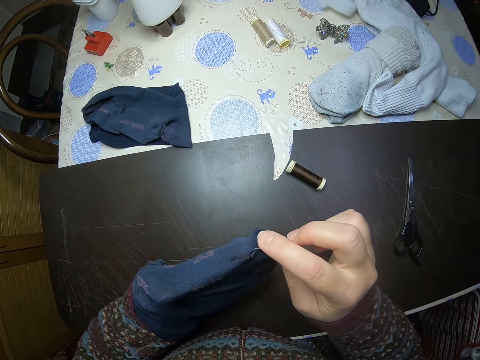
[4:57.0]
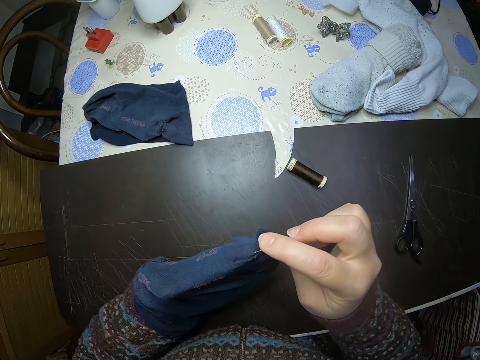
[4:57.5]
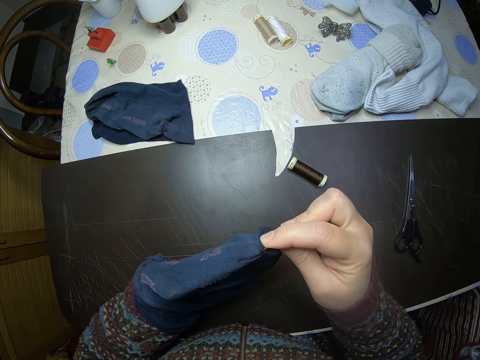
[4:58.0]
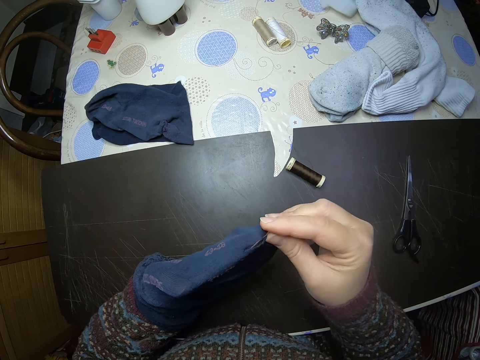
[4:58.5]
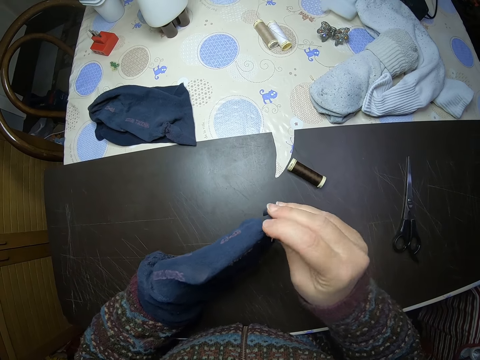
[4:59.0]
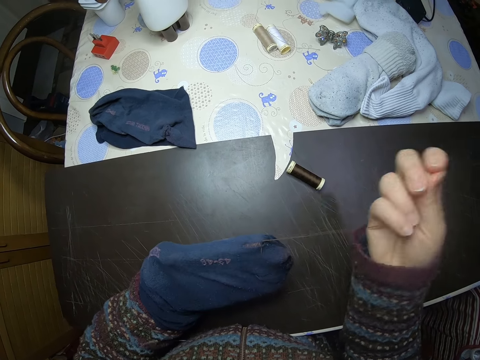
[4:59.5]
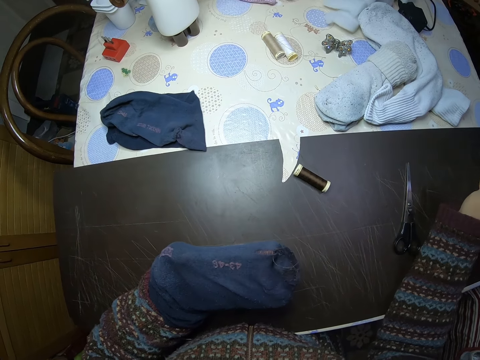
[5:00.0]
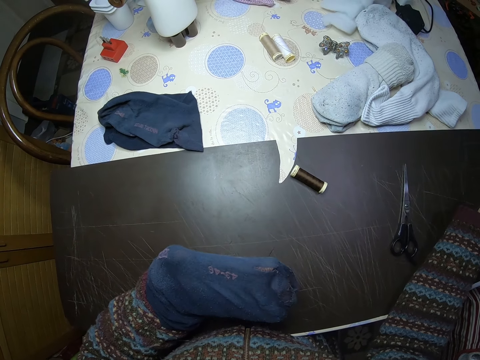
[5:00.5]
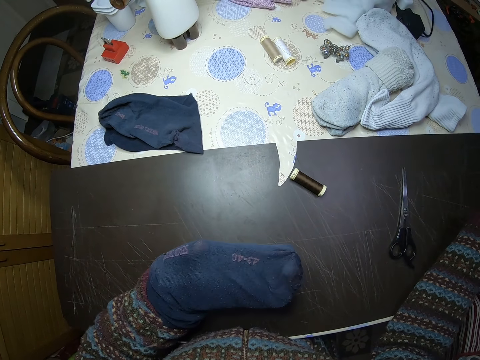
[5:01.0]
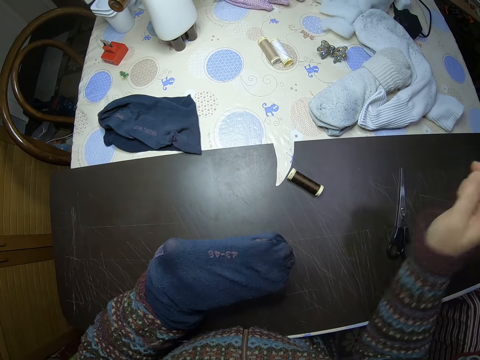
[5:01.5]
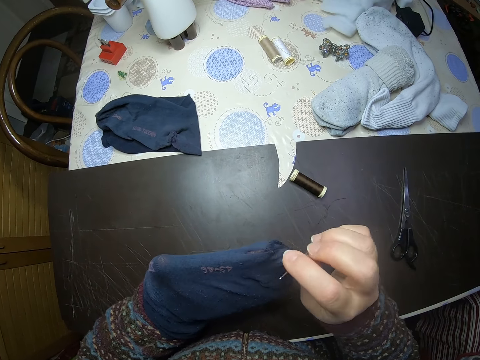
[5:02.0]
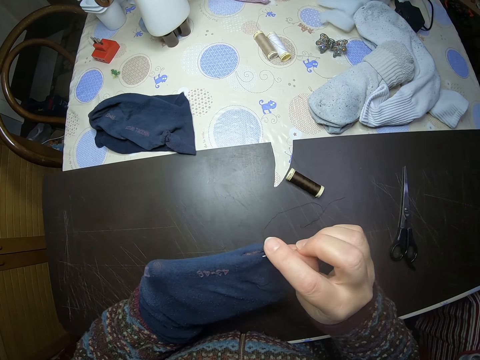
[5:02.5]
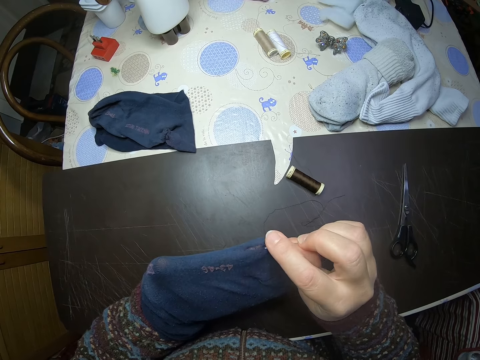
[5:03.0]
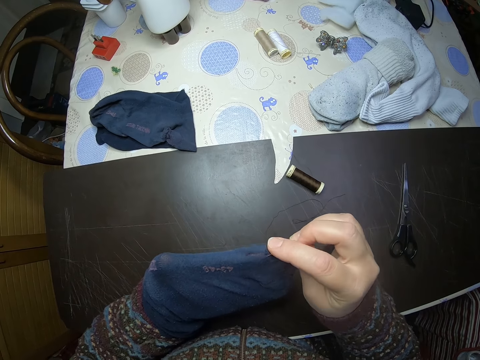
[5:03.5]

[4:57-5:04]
The camera wearer sews the sock on his left hand with a needle and thread.

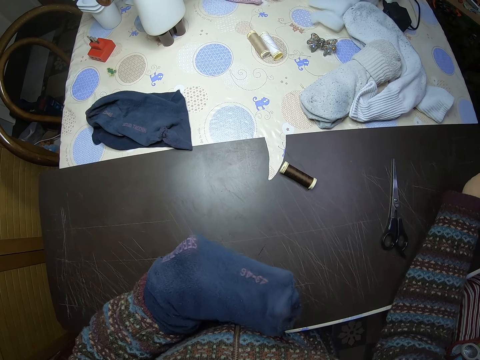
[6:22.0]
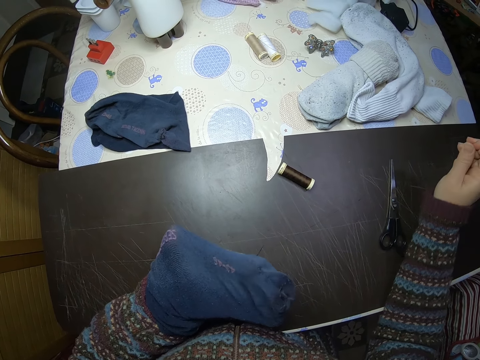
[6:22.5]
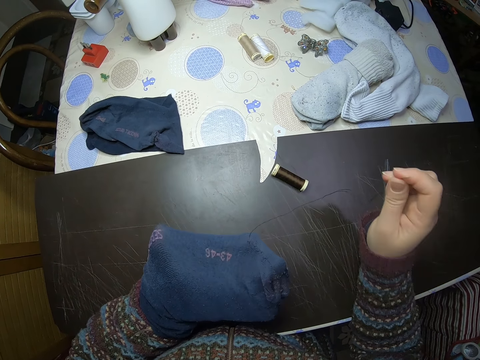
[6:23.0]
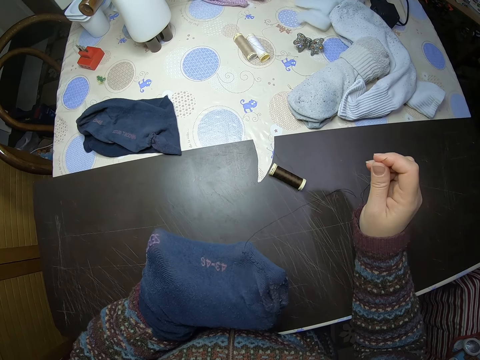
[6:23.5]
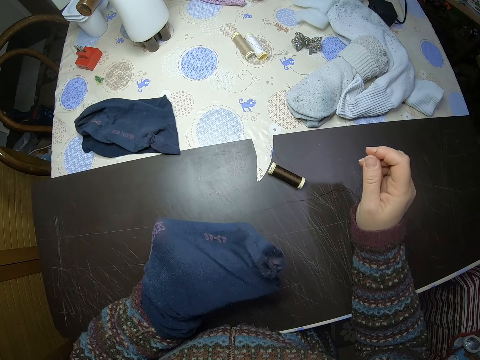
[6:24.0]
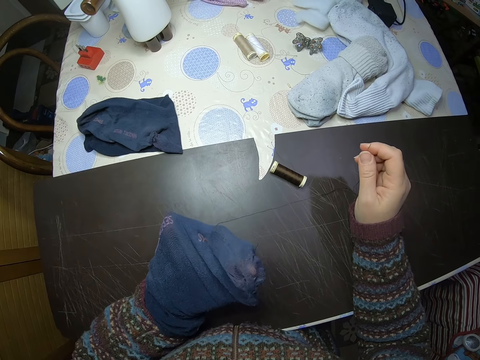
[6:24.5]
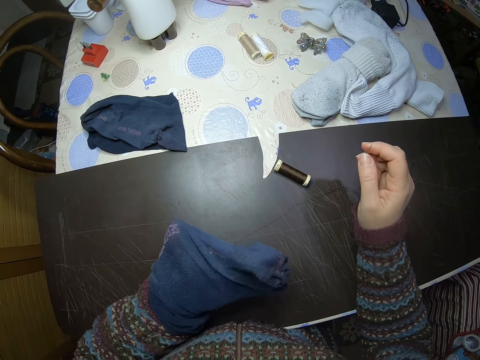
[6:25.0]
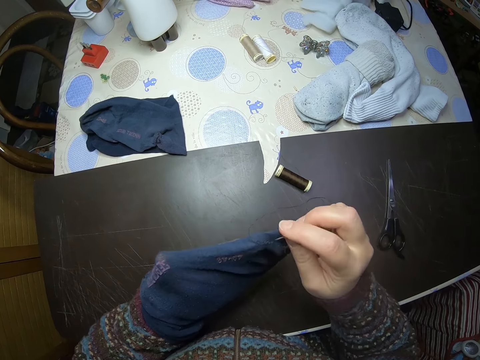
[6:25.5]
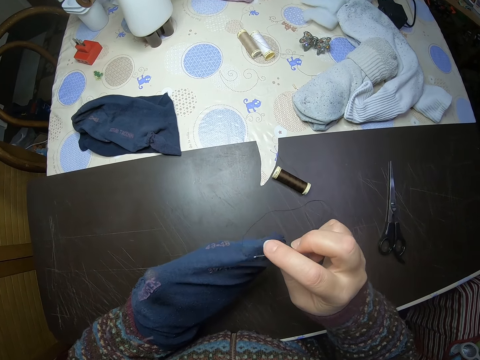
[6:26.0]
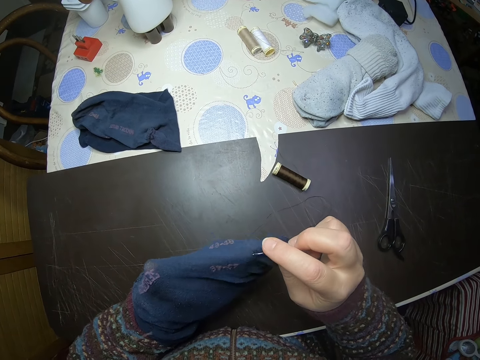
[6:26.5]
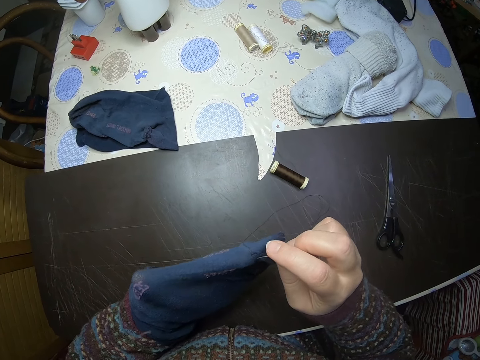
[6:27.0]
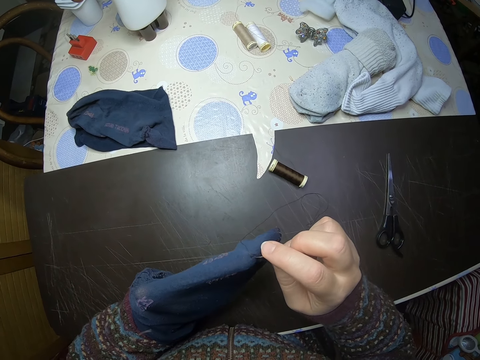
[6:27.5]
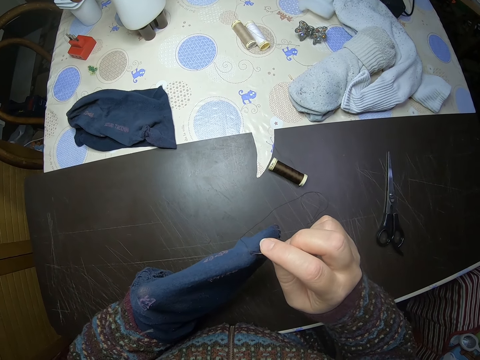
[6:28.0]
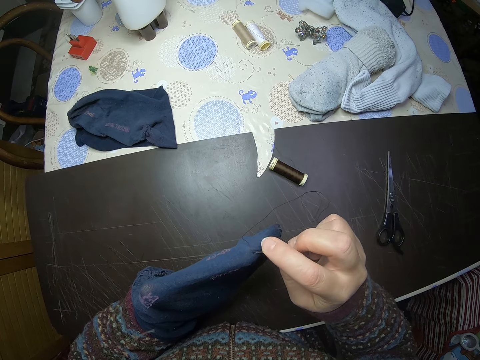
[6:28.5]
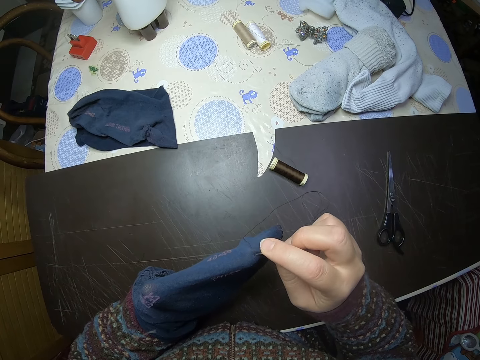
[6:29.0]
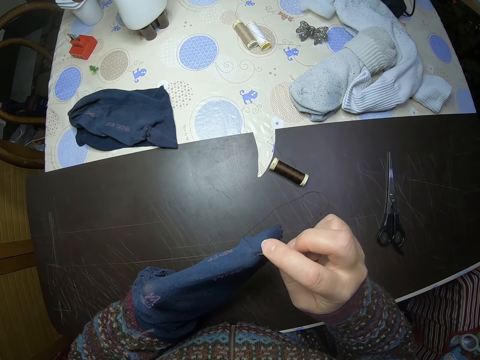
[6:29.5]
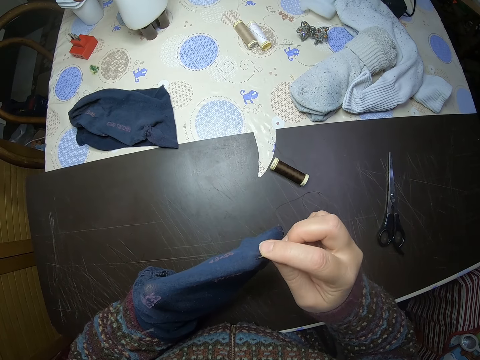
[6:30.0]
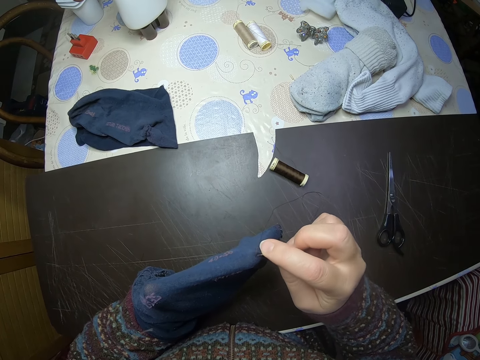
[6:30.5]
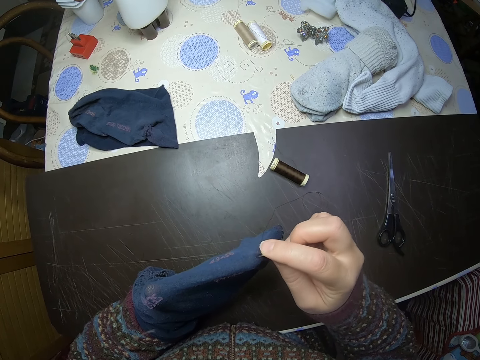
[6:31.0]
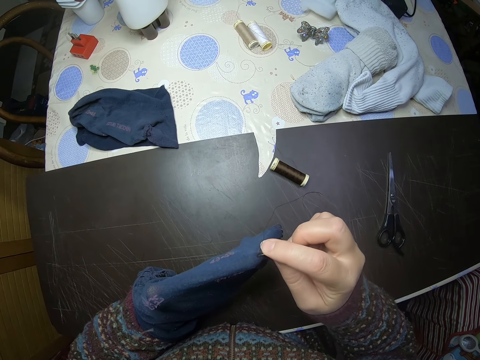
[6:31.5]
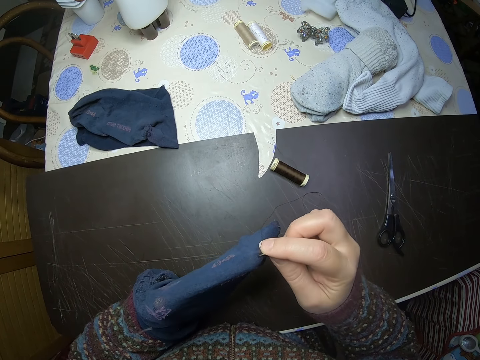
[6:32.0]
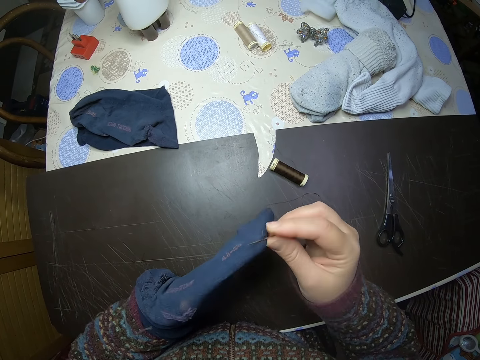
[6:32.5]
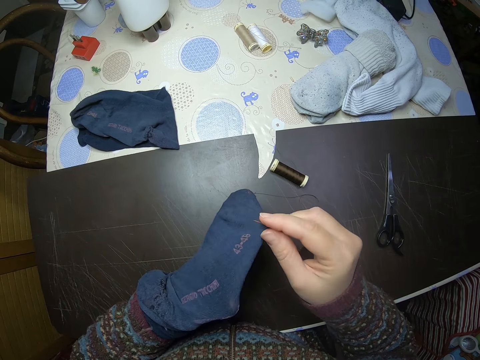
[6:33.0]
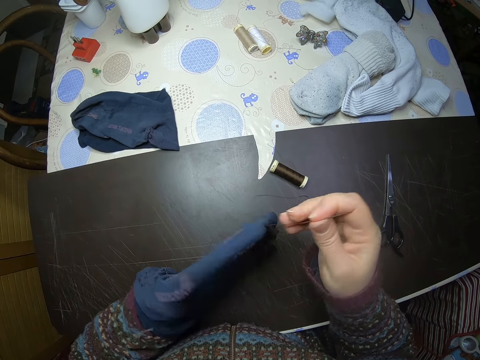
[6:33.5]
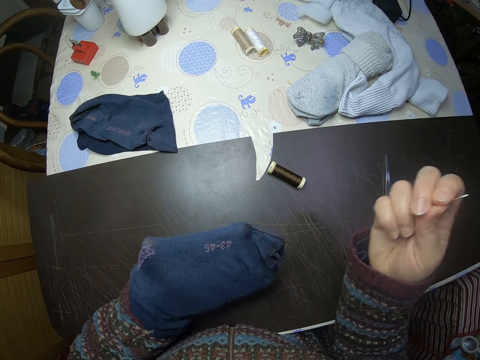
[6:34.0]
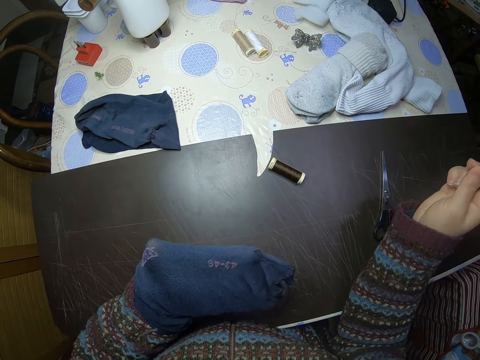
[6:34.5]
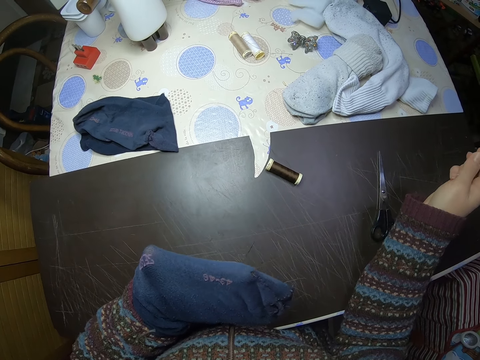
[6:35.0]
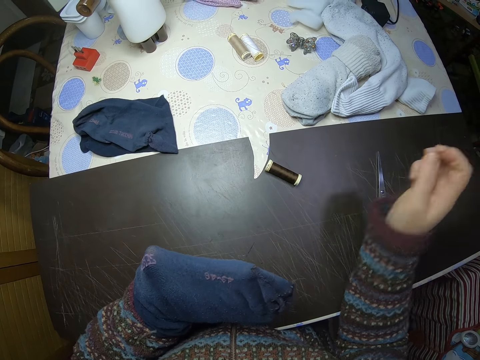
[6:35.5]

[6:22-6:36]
The camera wearer adjusts the socks in their hand. They sew the socks with the needle. They sew the sock on their left hand with a needle and thread.

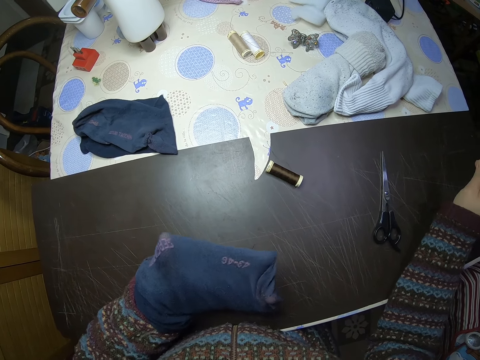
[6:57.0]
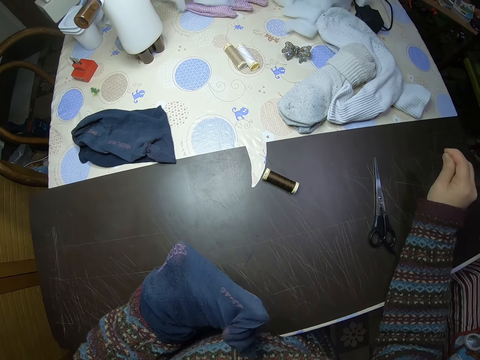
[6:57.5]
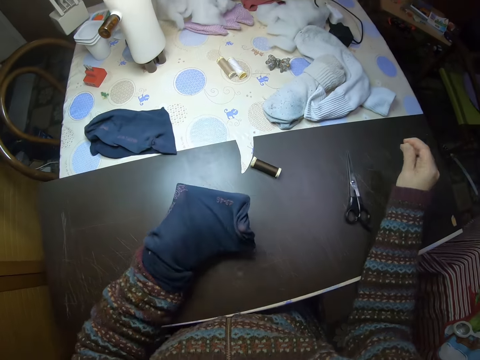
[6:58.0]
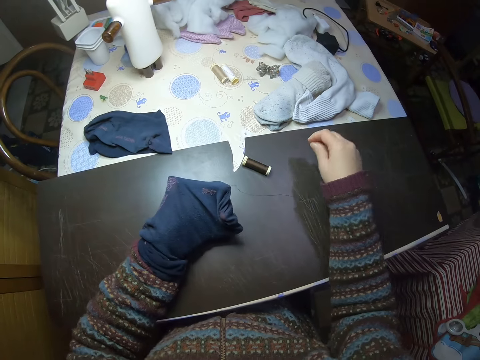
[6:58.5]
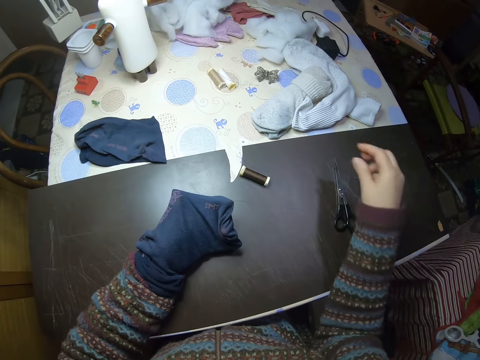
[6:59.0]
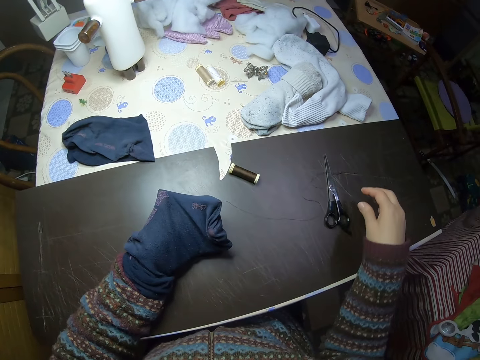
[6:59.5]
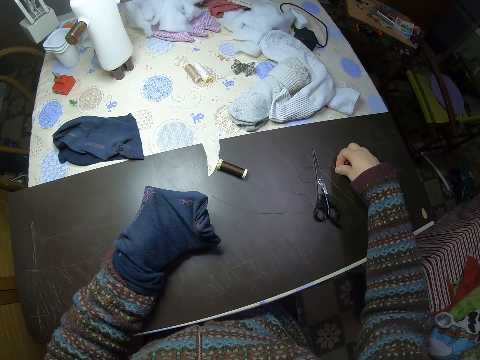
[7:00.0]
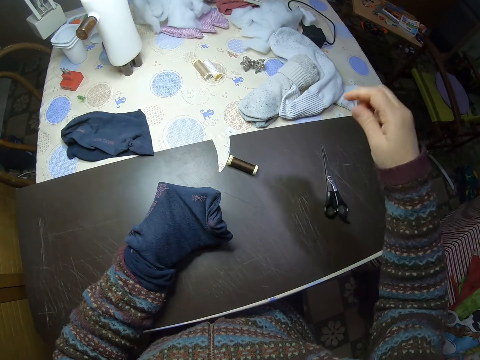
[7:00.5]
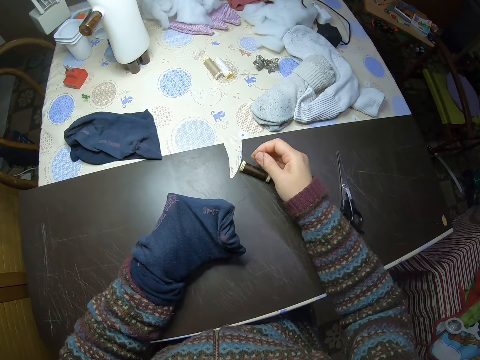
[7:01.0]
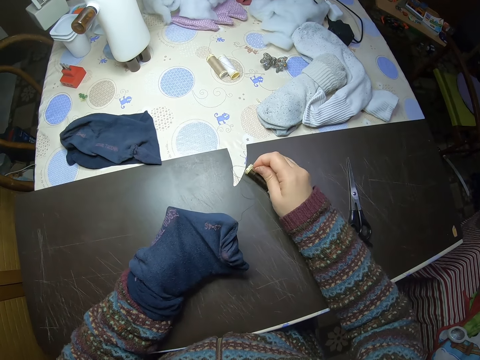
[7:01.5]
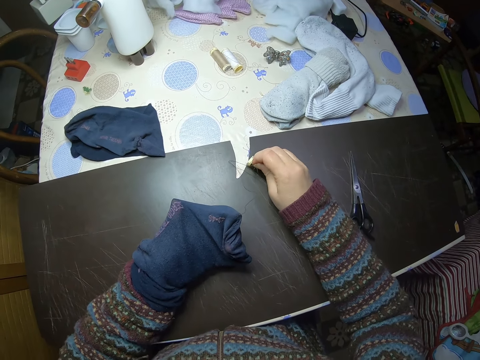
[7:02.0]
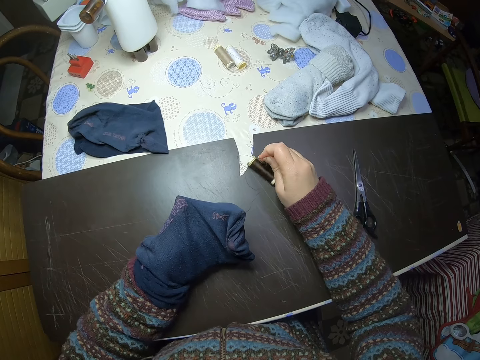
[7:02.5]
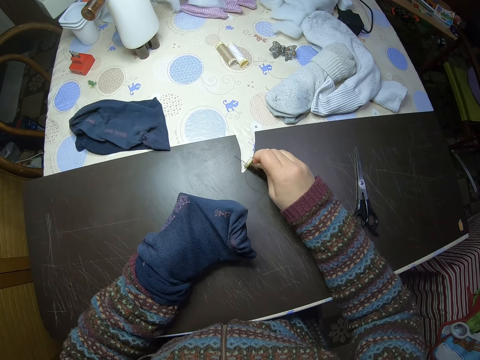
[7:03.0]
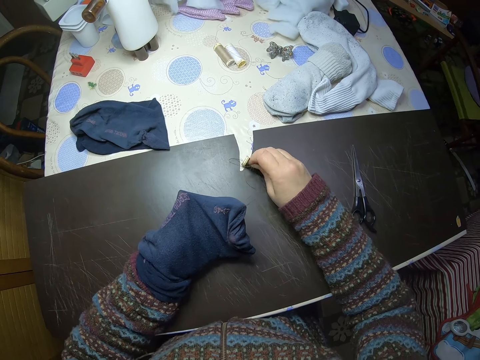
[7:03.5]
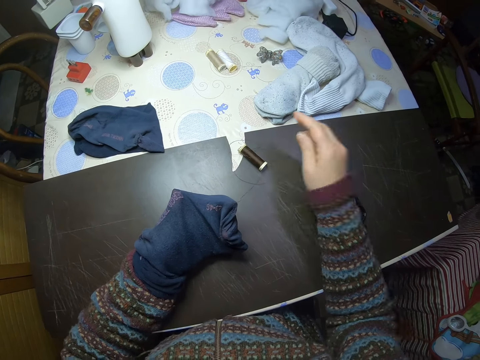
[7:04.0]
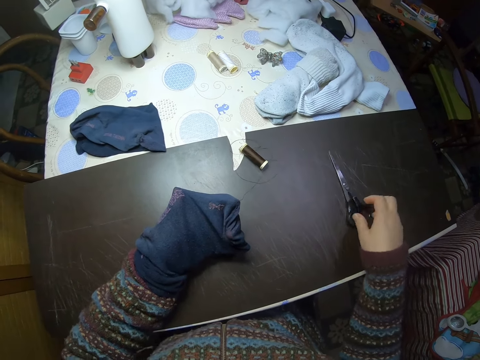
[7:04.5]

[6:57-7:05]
The camera wearer drops the needle on a table. They pick the needle from the table. They pick the thread from the table. They put the needle in a spool of thread.
